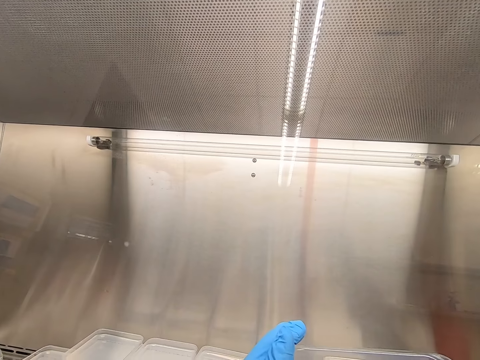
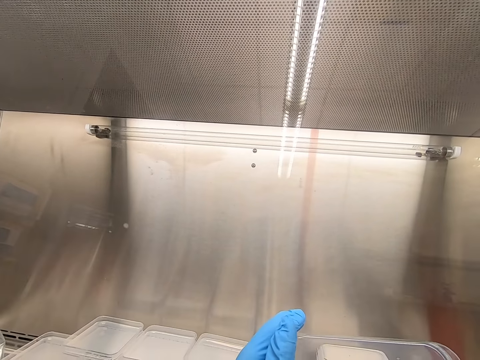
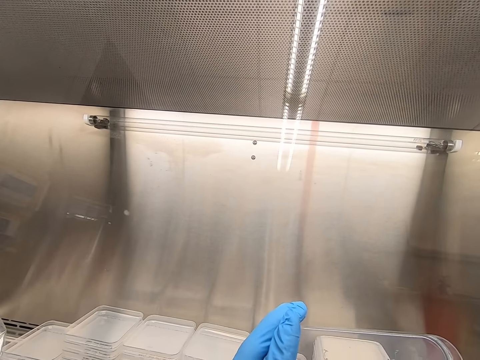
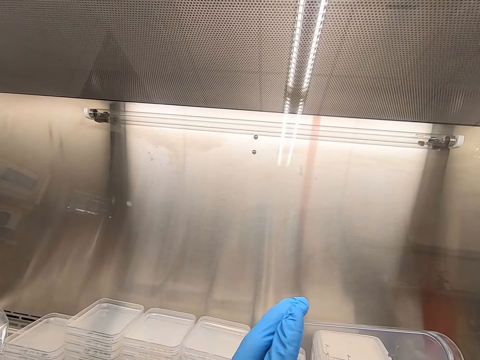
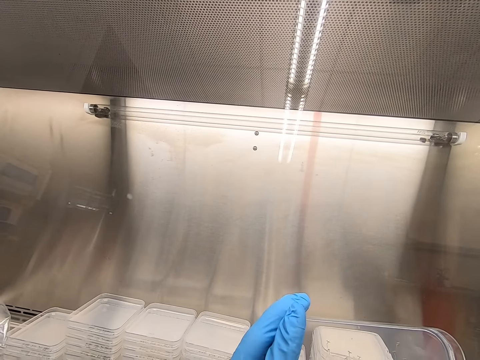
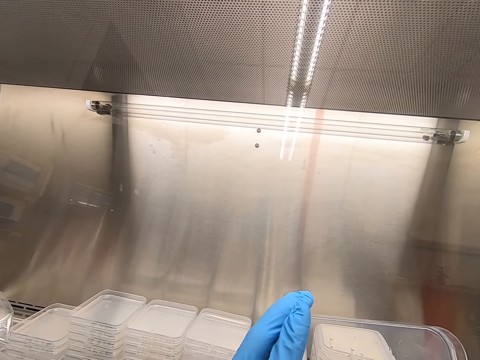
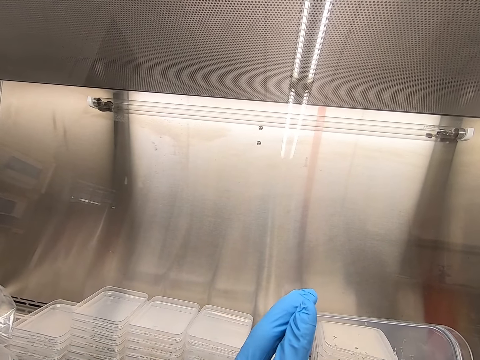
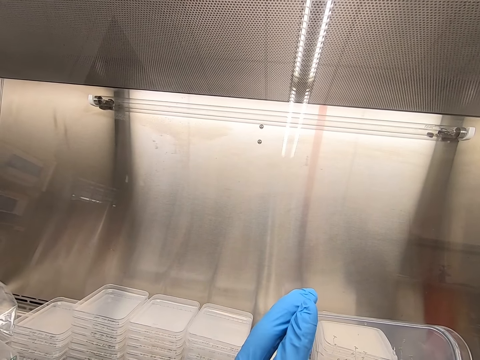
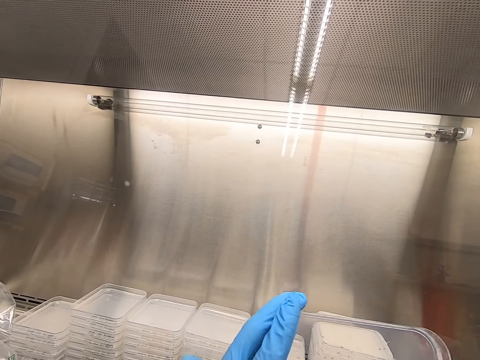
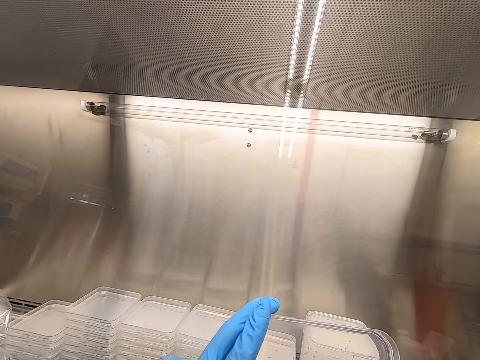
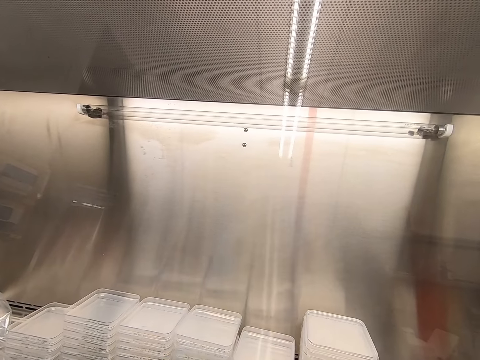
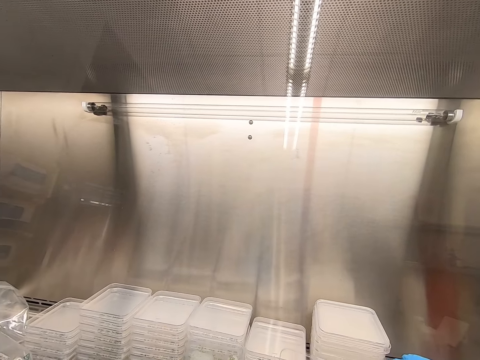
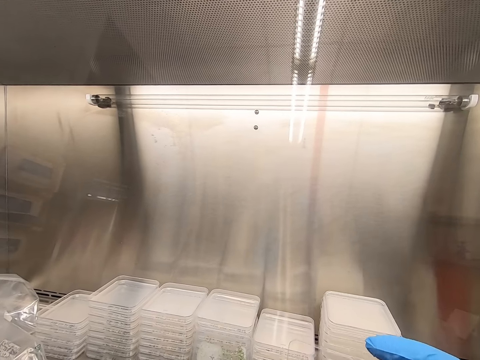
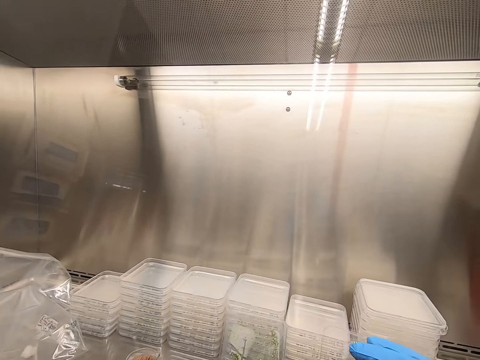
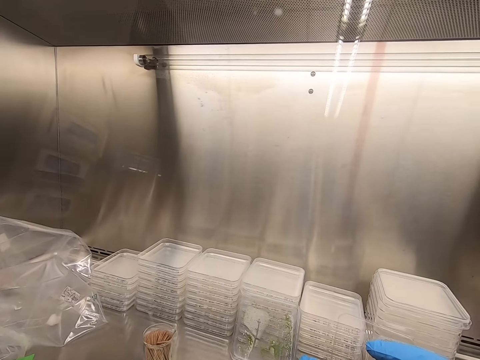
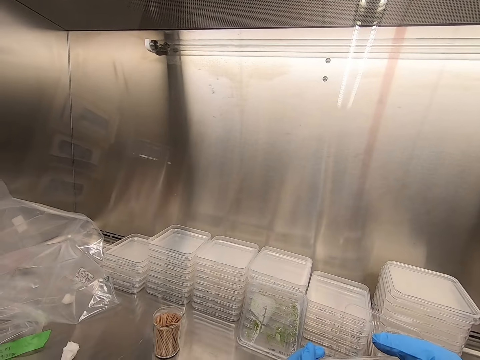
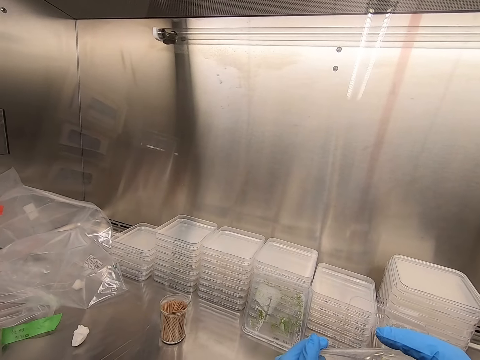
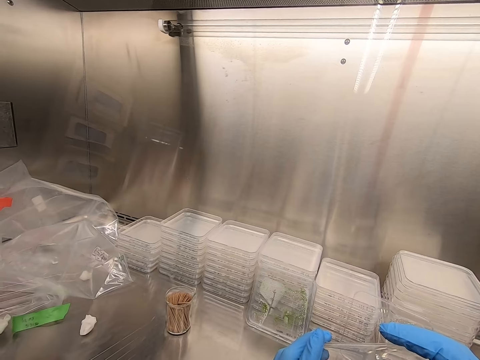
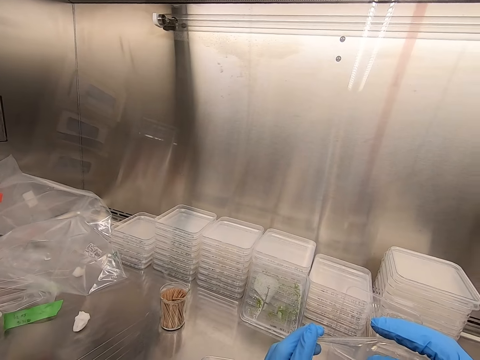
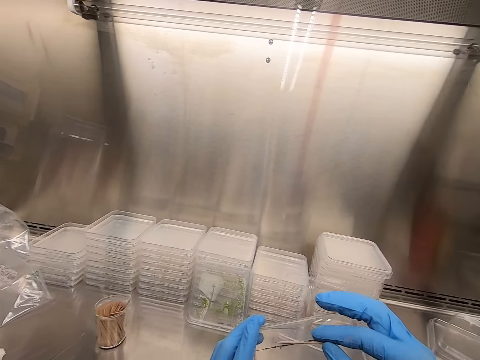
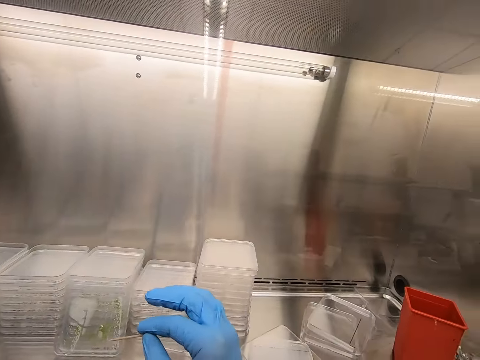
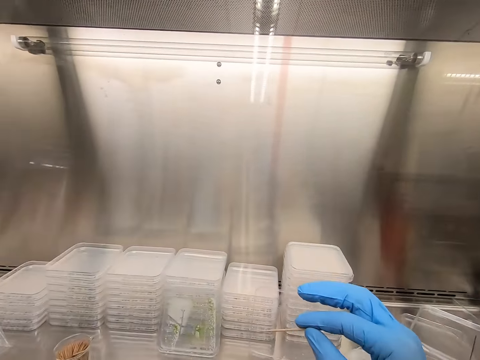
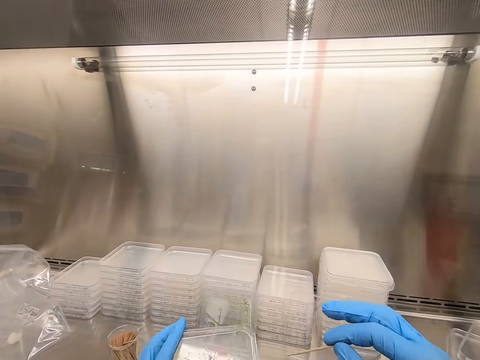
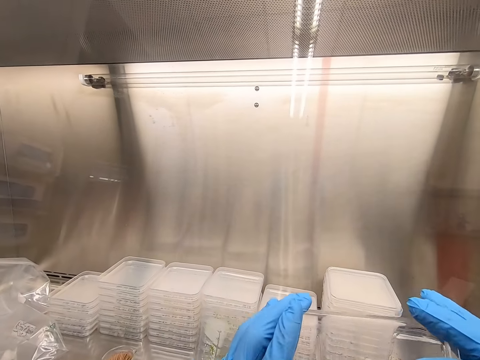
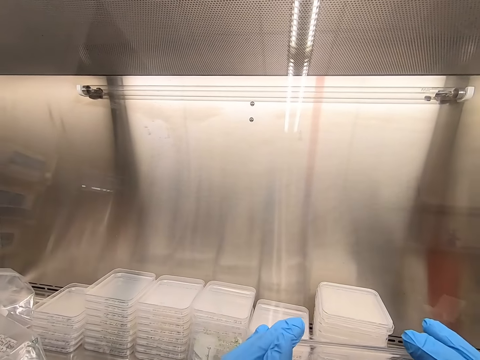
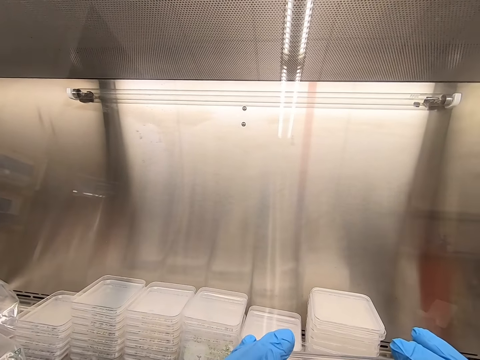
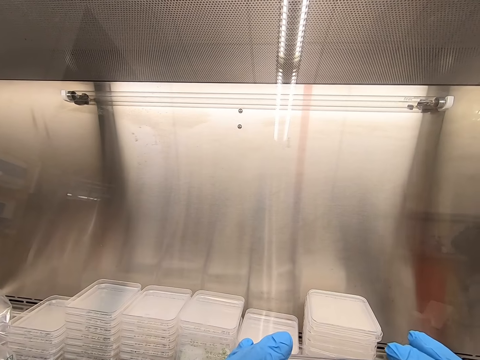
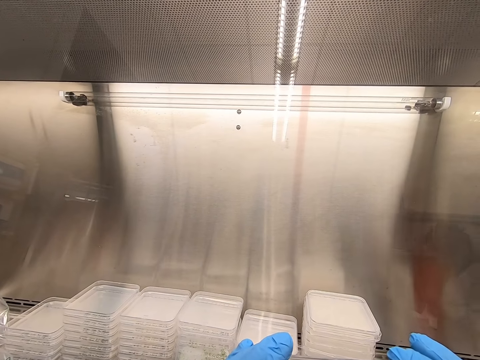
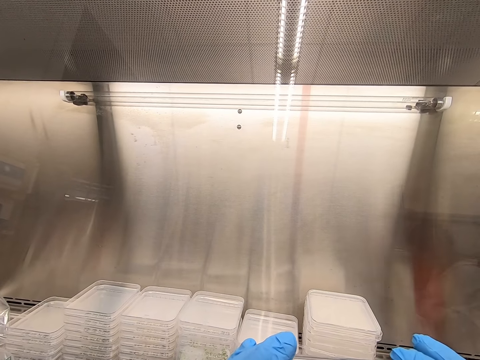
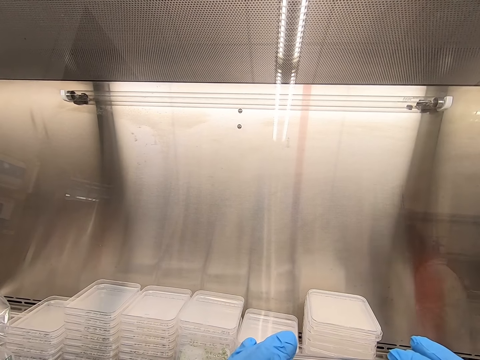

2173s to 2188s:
The camera wearer puts down a tray.

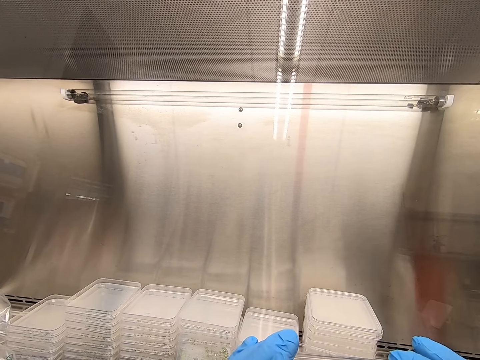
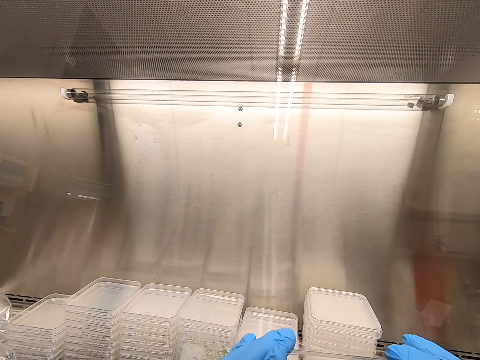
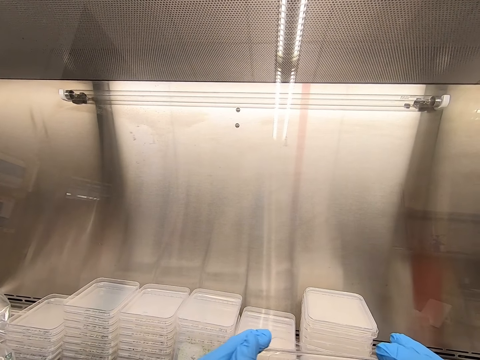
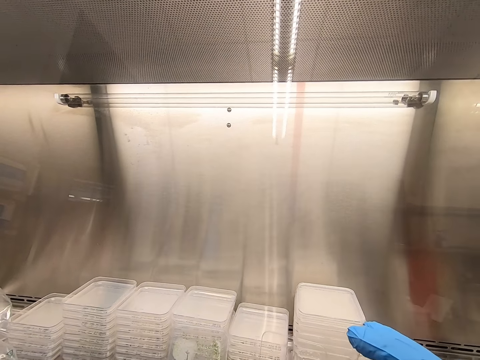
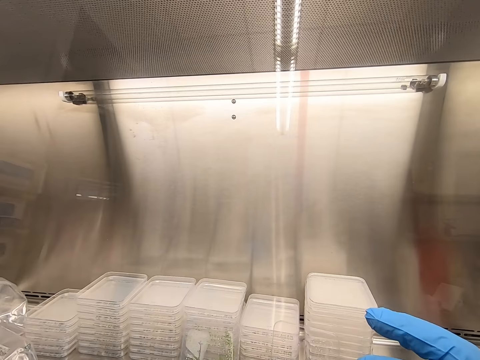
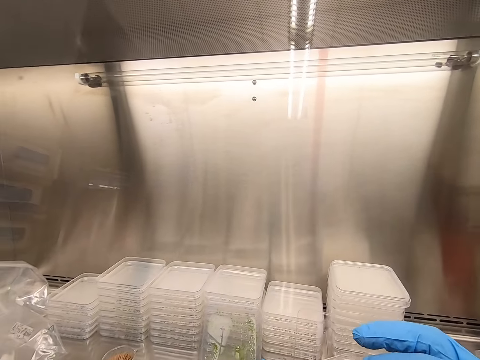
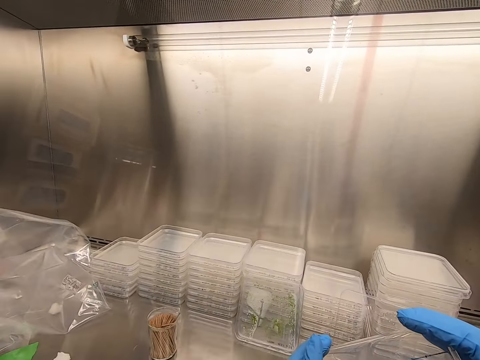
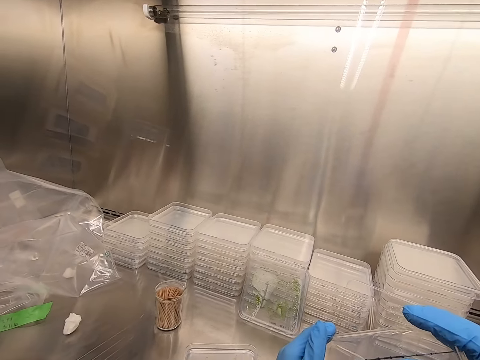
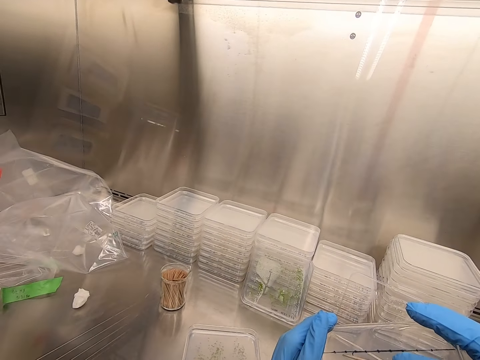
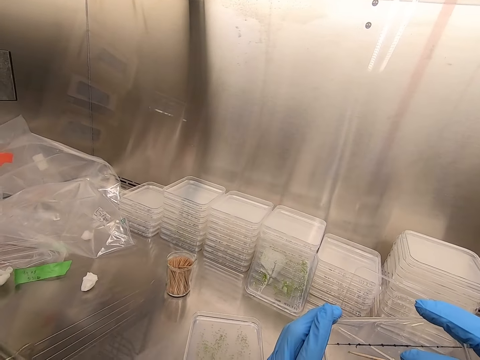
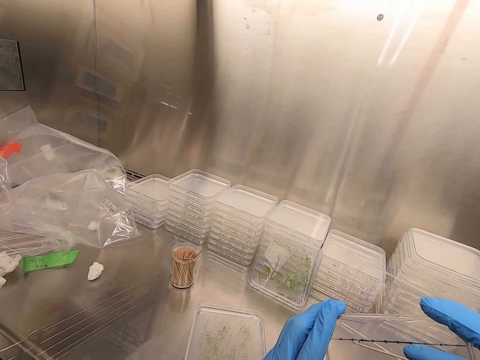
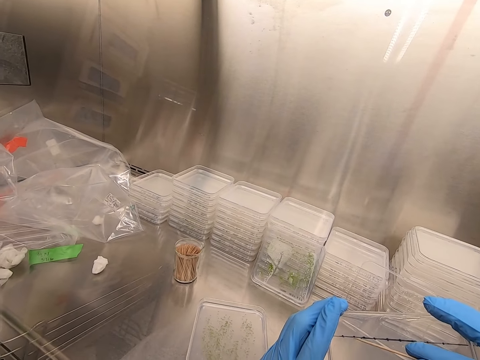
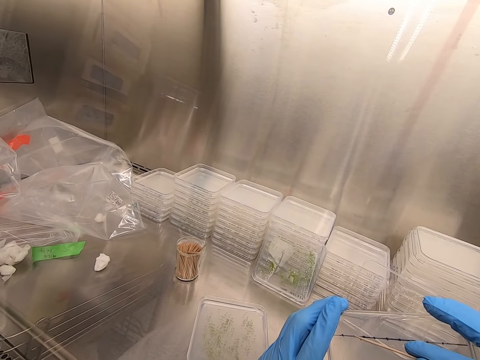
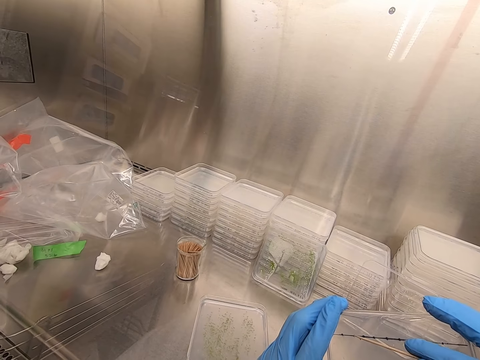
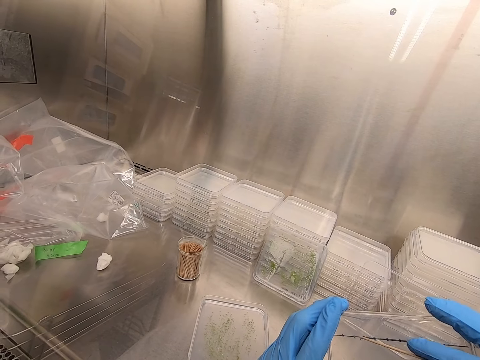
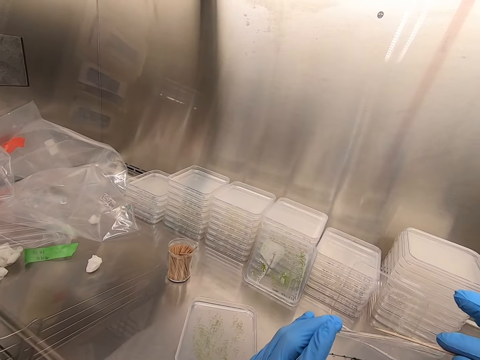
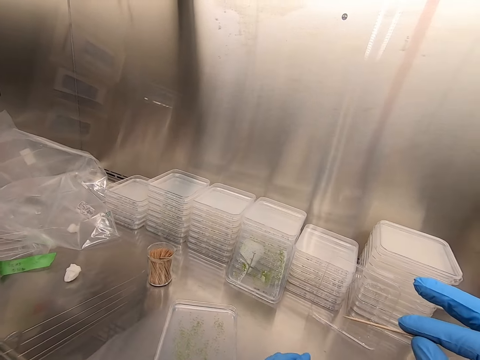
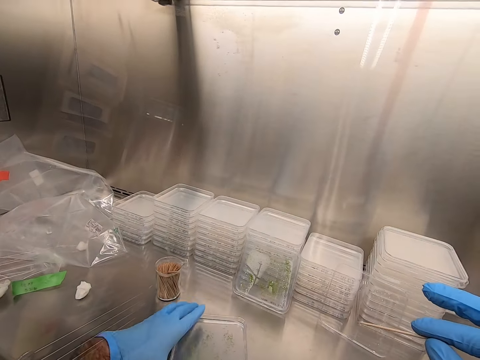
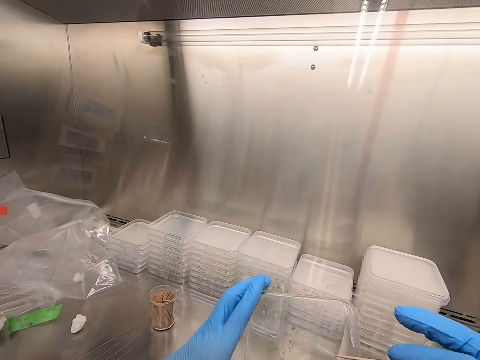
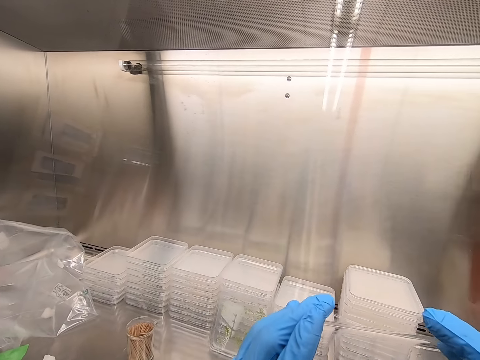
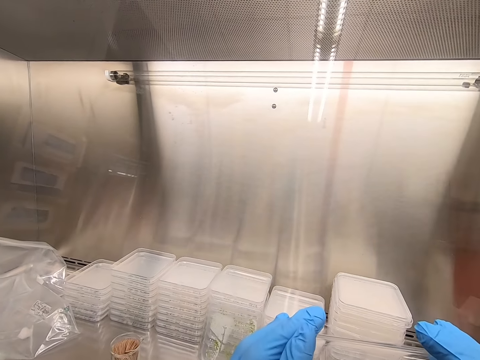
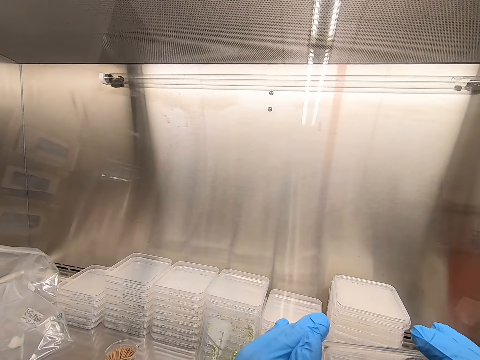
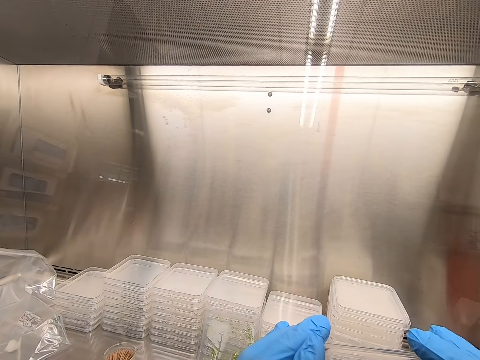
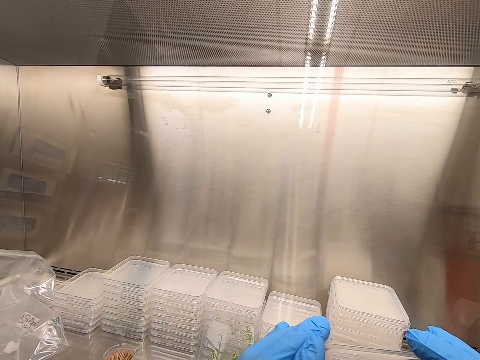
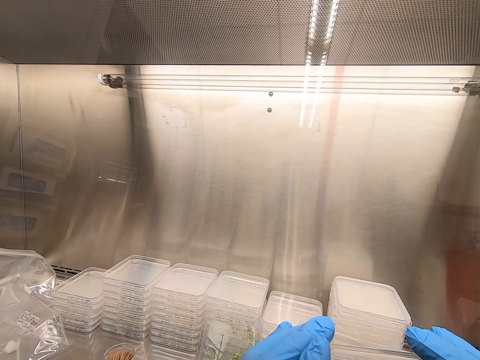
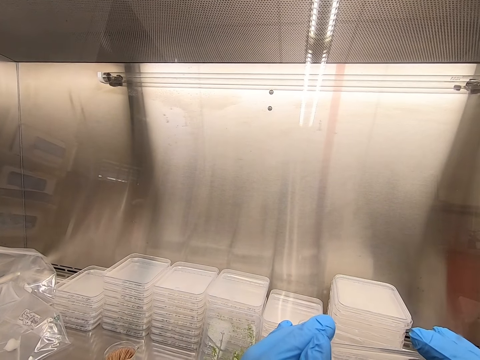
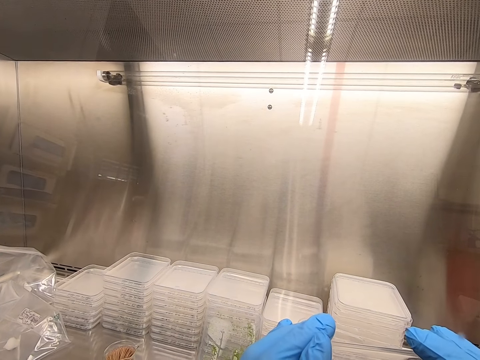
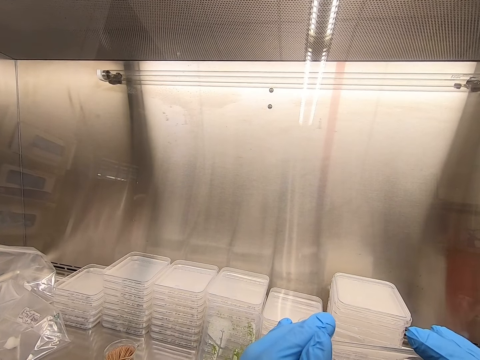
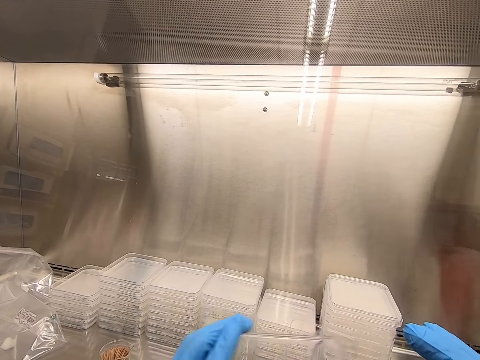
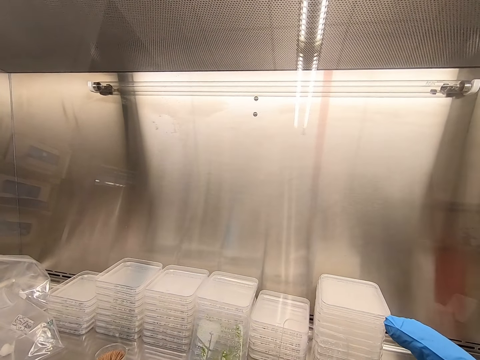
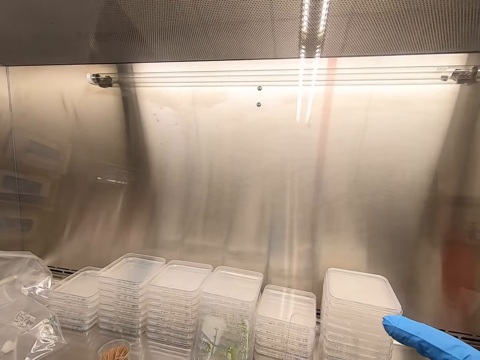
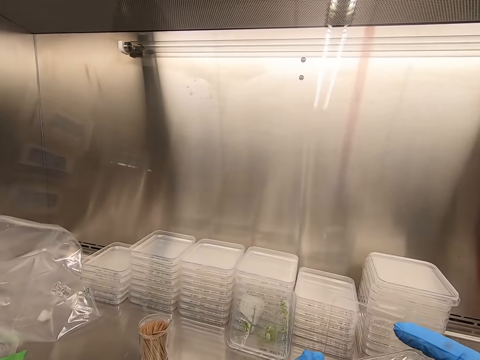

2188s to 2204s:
The camera wearer places an acrylic sheet on the table. They take a tray. They pick particles from the acrylic sheet.
